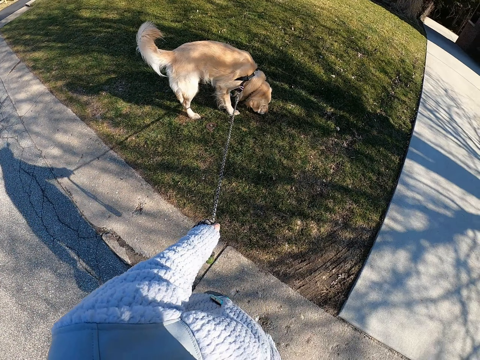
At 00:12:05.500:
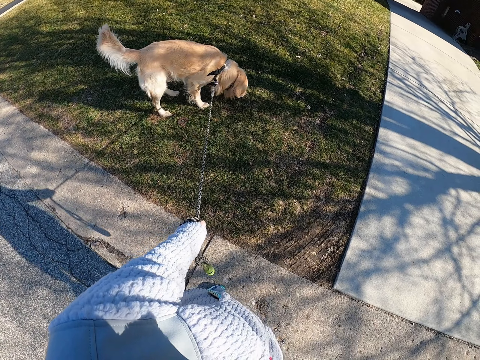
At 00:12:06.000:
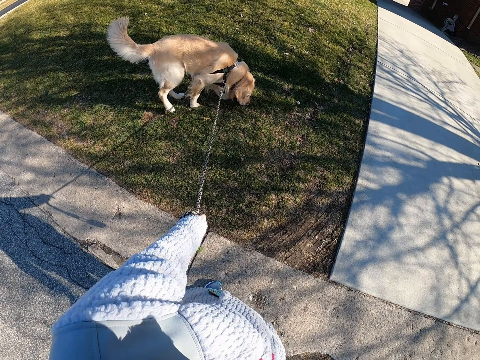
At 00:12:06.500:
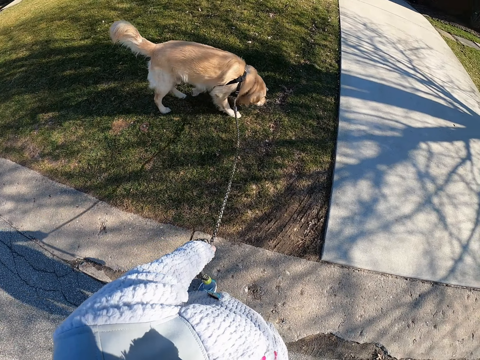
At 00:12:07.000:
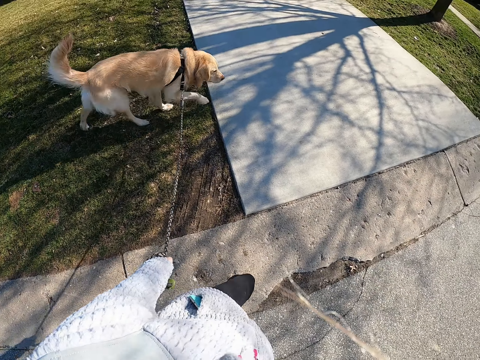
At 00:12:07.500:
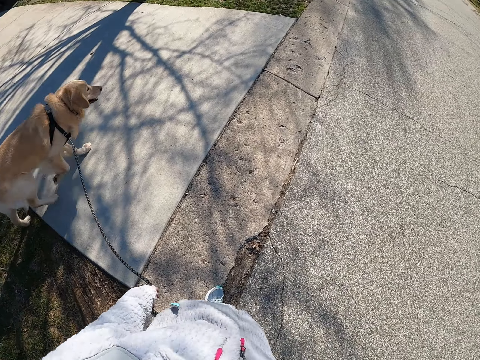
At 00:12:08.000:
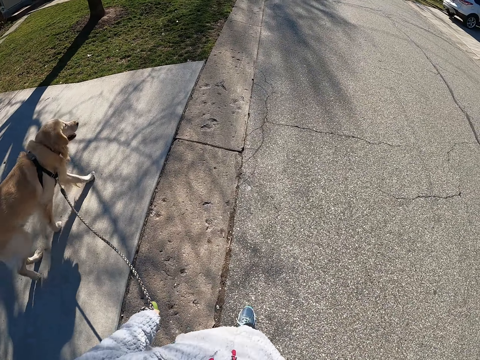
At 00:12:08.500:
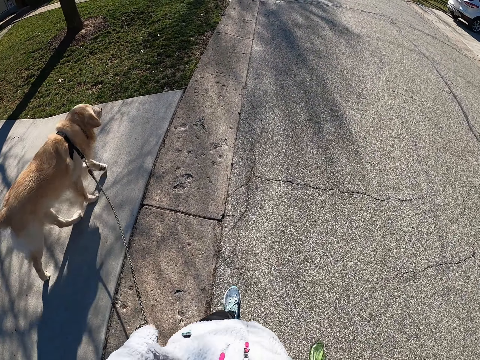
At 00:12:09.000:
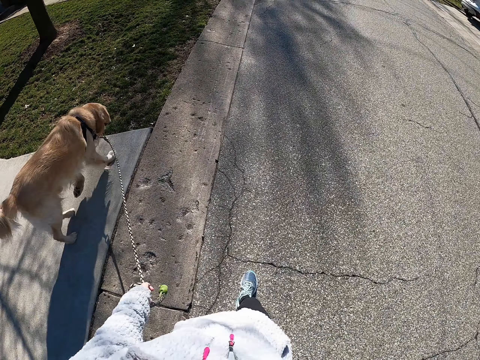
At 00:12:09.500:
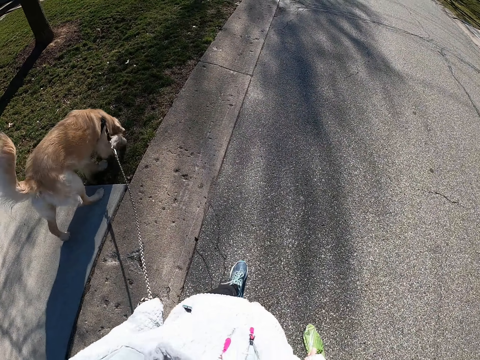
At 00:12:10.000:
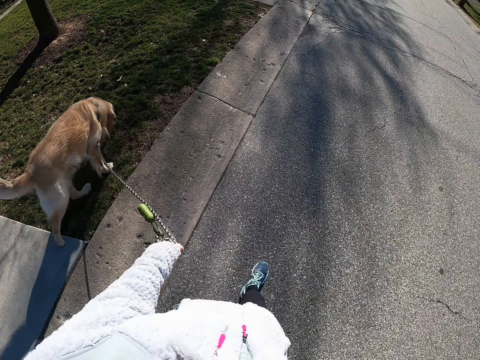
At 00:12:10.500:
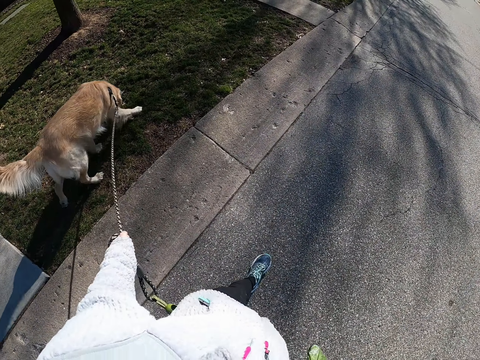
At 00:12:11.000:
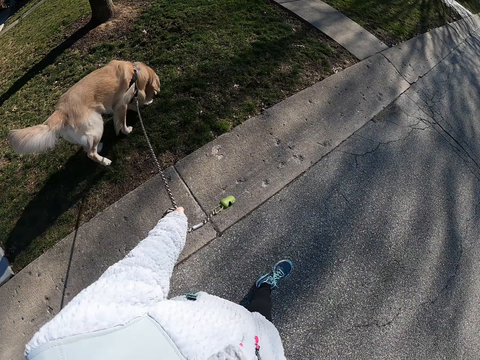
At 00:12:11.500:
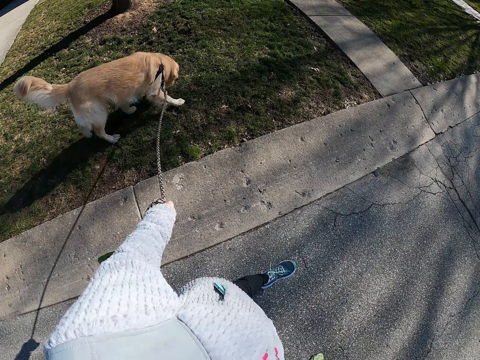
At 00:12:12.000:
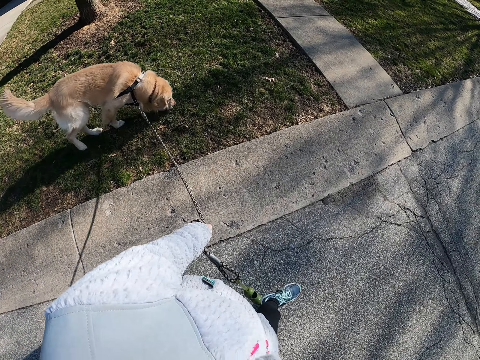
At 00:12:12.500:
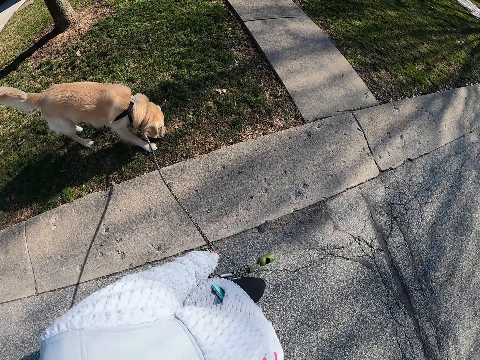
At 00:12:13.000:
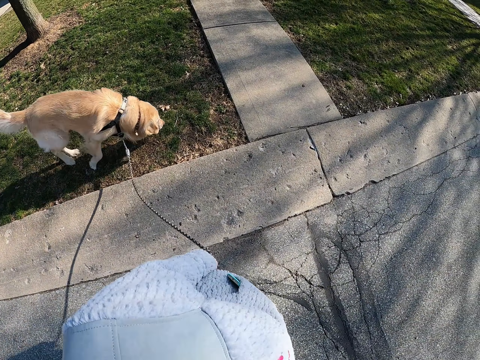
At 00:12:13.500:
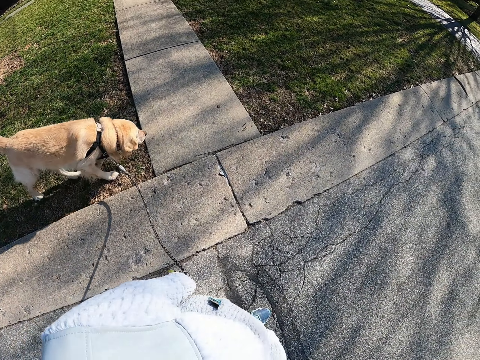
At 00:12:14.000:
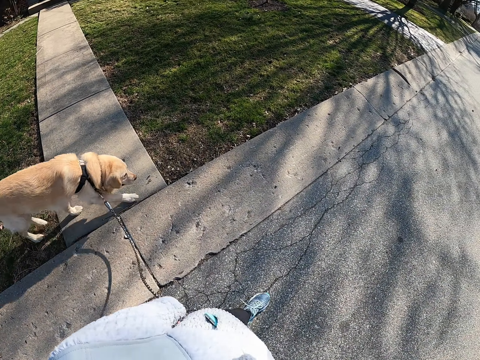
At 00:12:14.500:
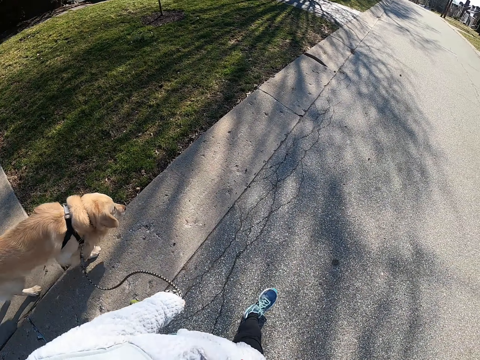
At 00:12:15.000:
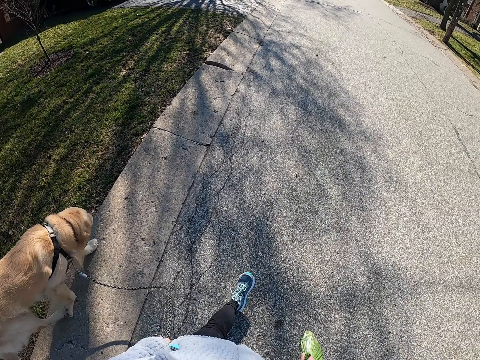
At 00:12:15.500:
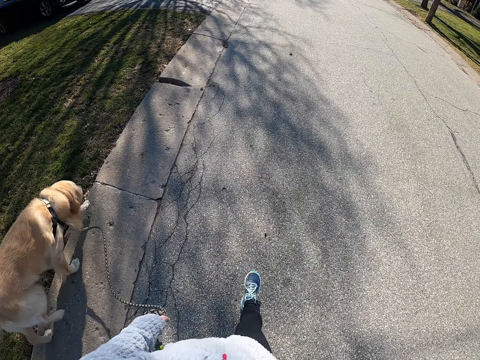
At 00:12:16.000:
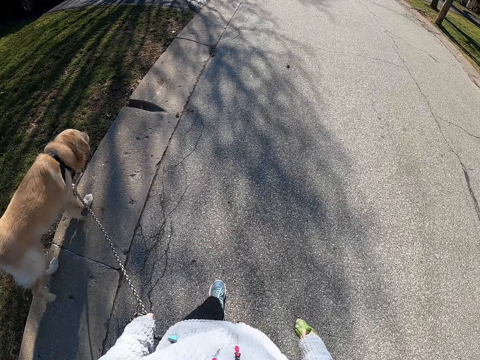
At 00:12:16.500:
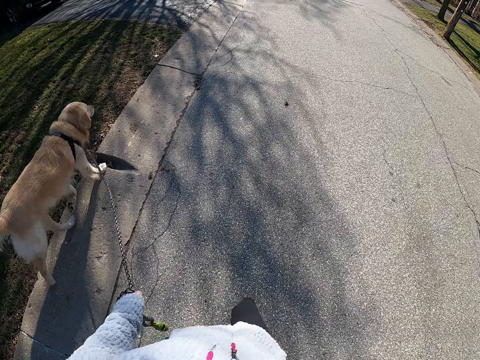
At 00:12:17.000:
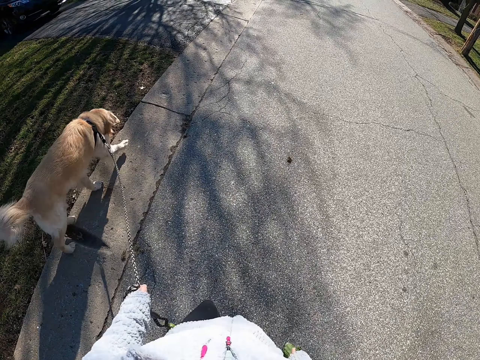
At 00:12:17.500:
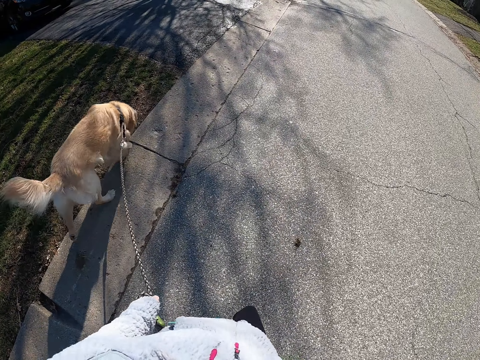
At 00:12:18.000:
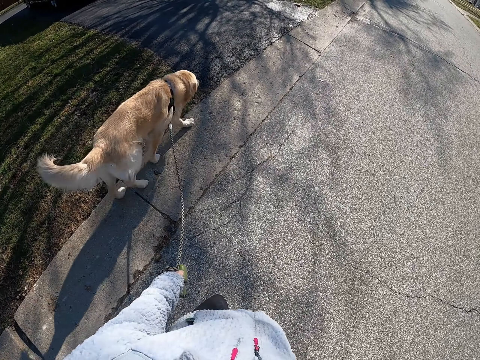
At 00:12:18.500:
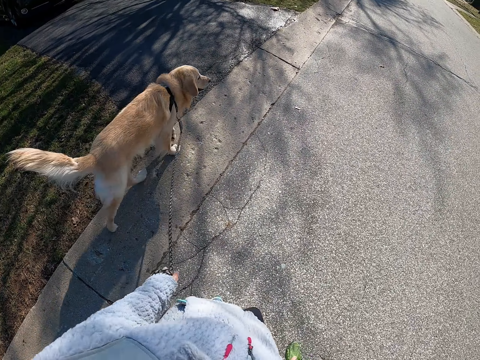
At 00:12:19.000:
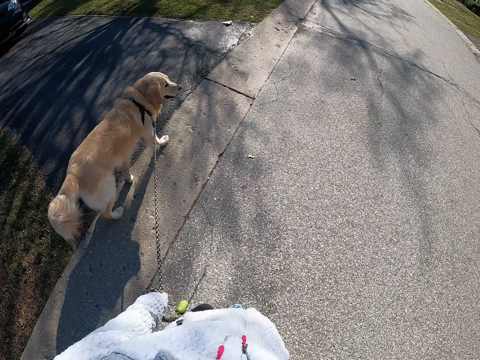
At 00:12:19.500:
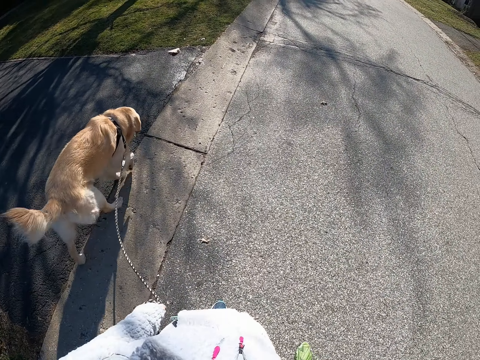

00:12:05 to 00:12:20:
The camera wearer walks on the road with the dog.

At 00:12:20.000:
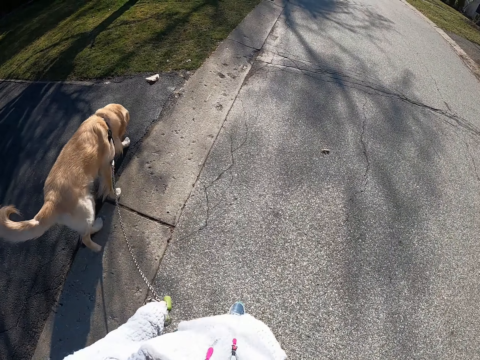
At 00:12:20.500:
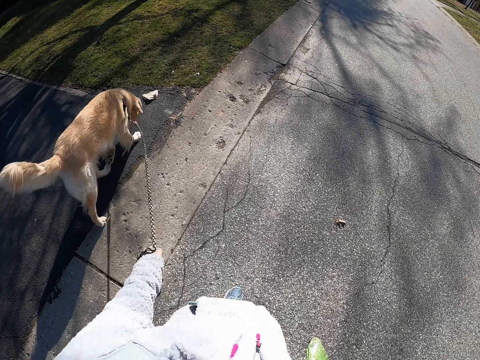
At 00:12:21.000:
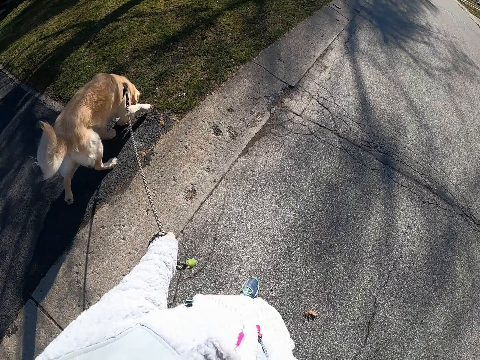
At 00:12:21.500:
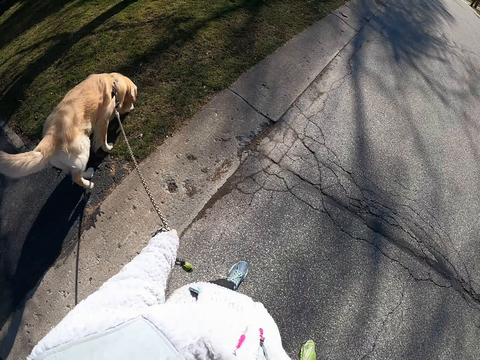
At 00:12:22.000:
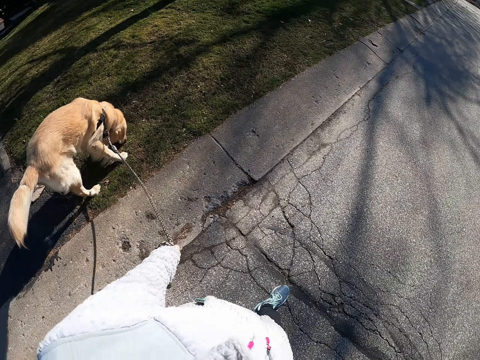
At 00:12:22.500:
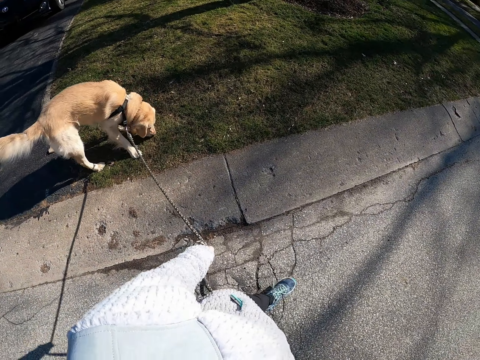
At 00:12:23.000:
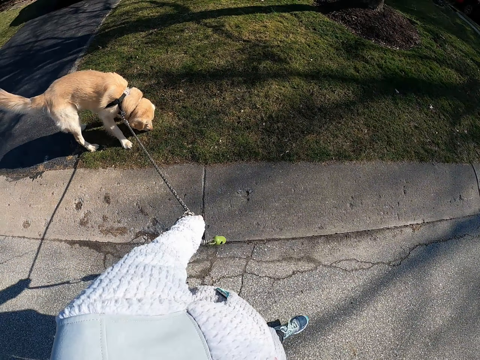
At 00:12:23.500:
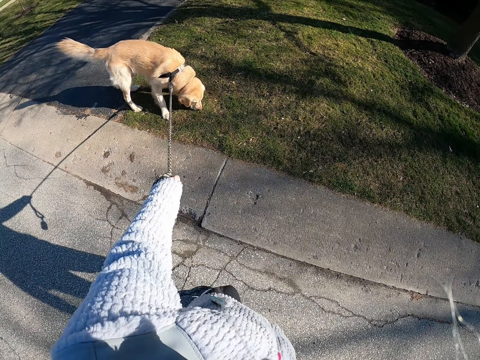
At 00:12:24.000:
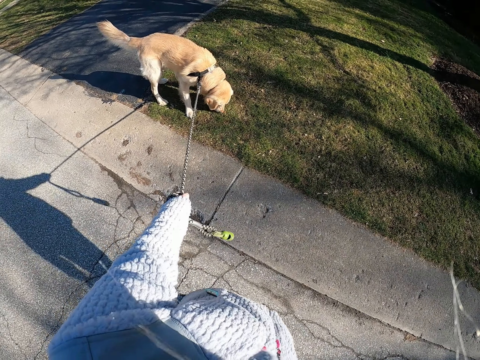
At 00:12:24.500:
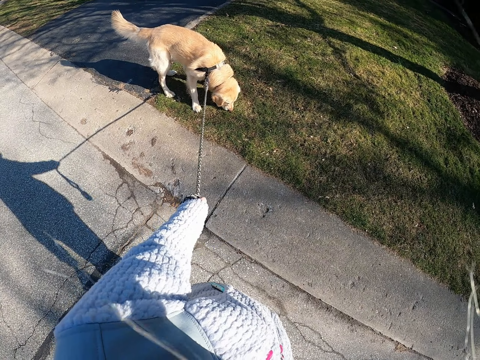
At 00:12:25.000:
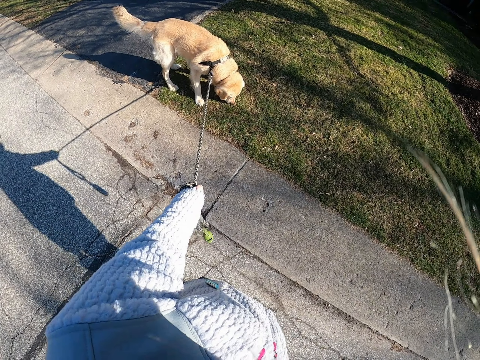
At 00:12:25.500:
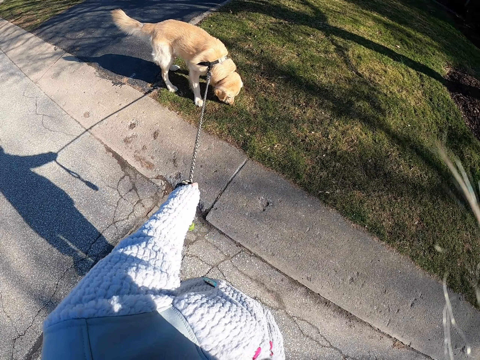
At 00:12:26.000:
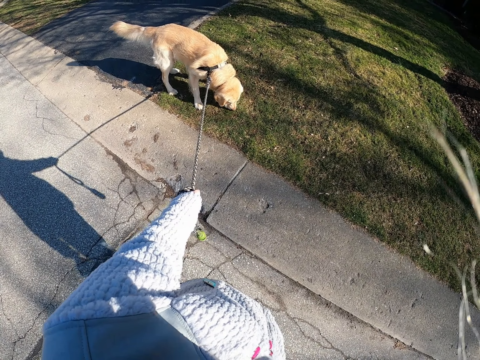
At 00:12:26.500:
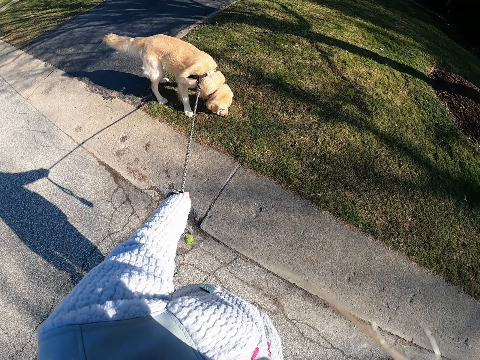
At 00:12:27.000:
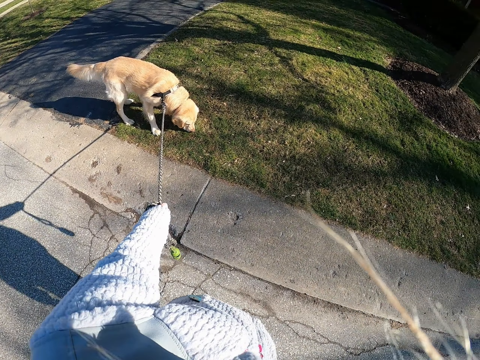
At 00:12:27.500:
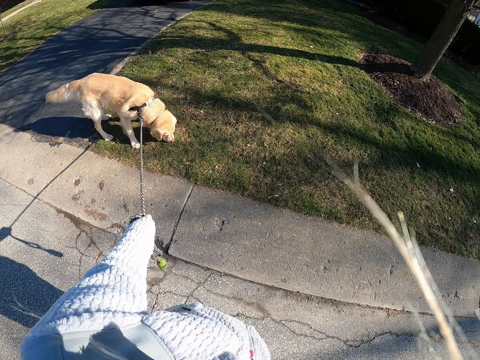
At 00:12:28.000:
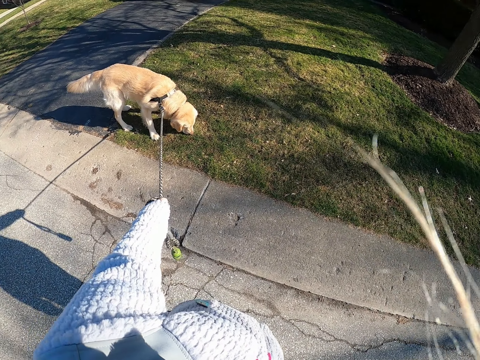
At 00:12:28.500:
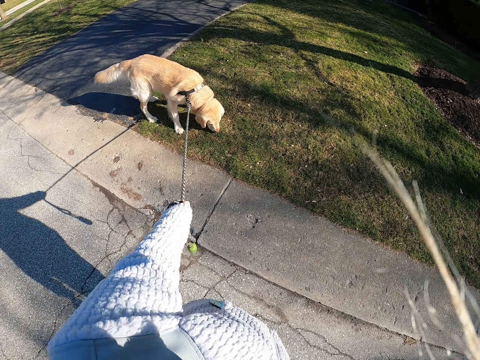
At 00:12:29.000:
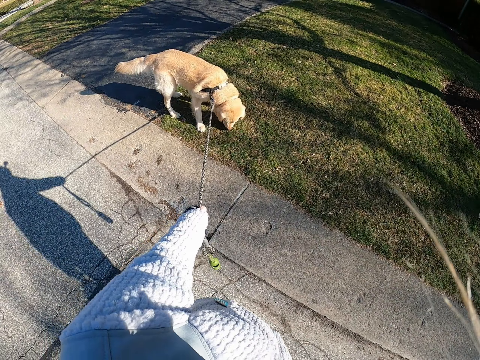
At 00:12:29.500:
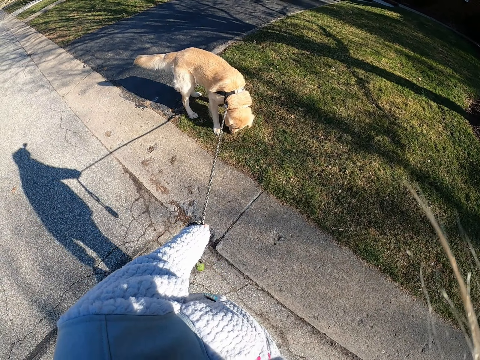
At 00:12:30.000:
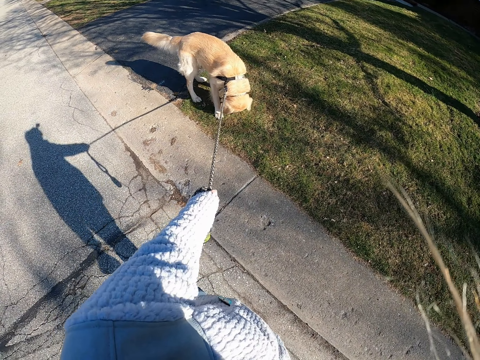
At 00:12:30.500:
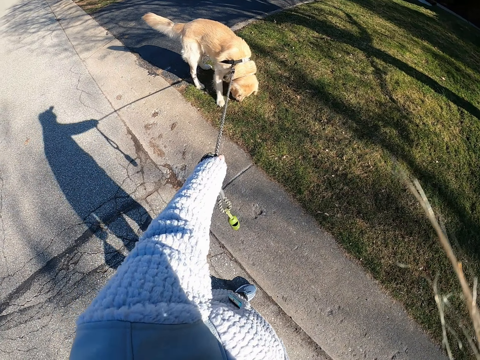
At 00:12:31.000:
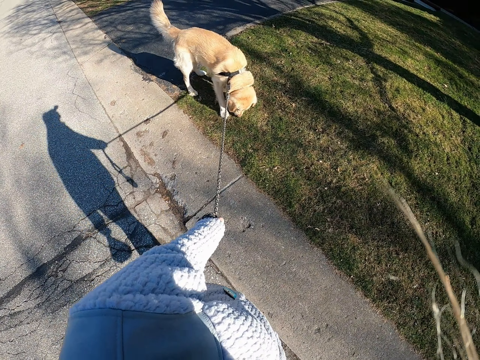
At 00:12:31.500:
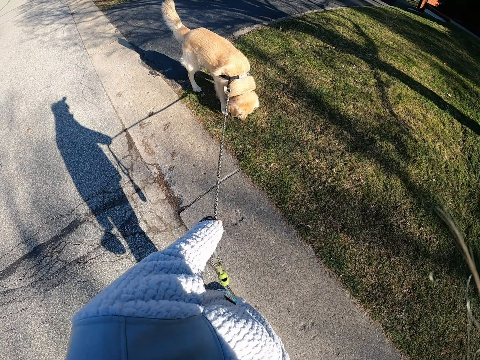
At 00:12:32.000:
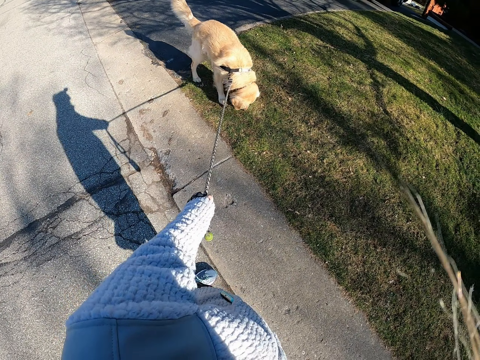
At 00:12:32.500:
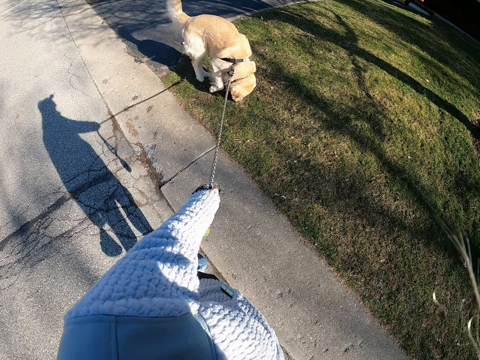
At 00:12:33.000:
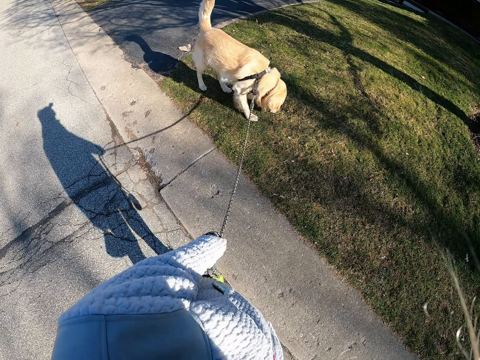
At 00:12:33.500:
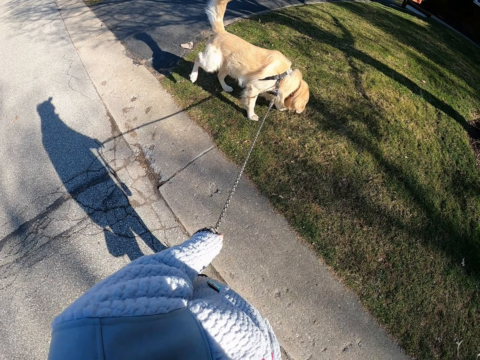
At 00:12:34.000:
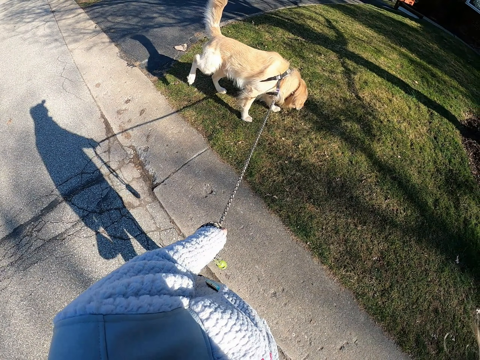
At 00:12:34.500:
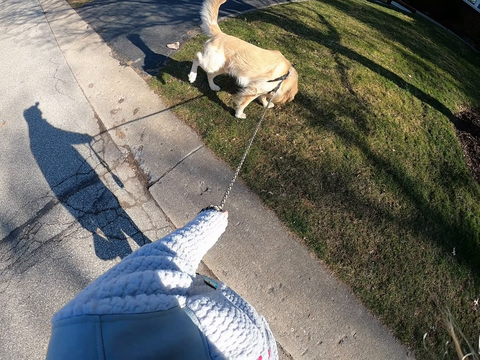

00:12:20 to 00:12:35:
The camera wearer stops. They stand on the road with the dog. They do something. They pull the leash. They stand on the road with the dog.
